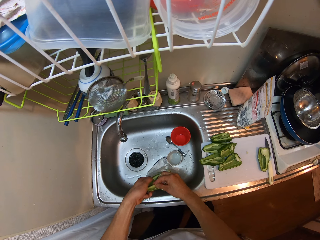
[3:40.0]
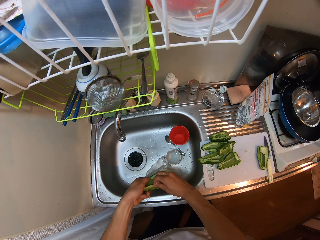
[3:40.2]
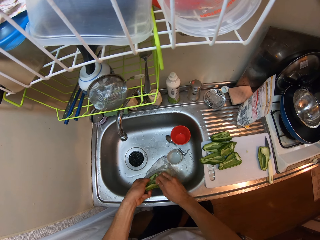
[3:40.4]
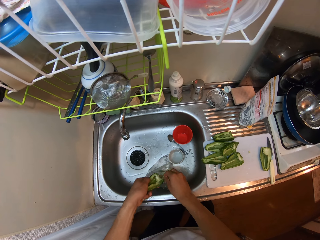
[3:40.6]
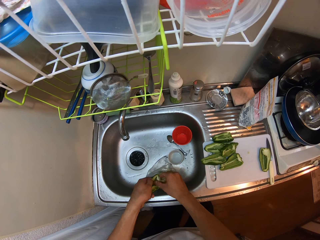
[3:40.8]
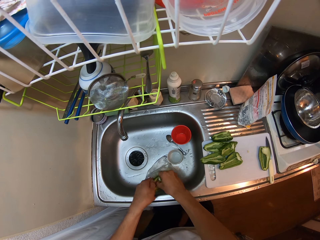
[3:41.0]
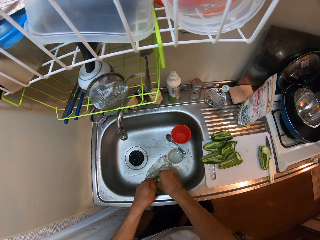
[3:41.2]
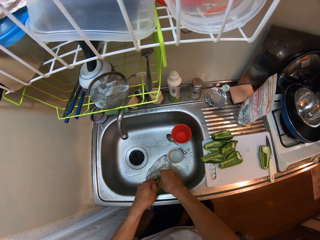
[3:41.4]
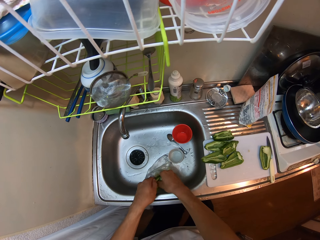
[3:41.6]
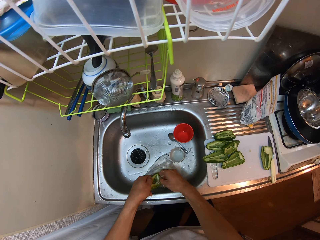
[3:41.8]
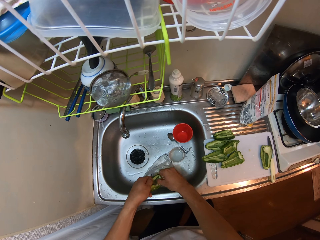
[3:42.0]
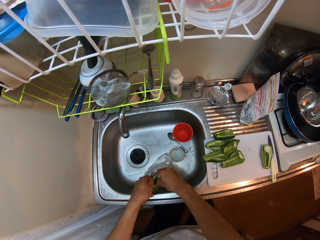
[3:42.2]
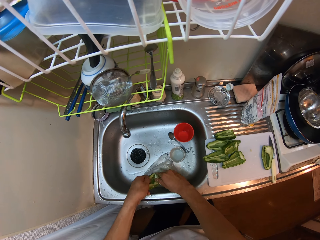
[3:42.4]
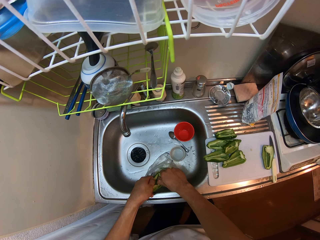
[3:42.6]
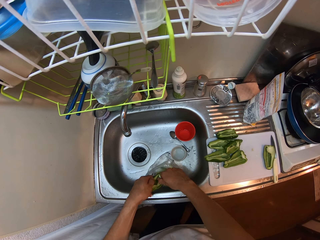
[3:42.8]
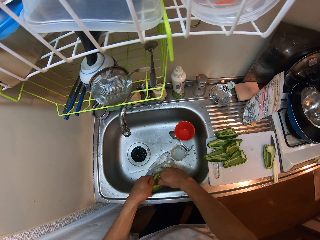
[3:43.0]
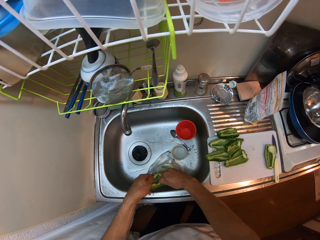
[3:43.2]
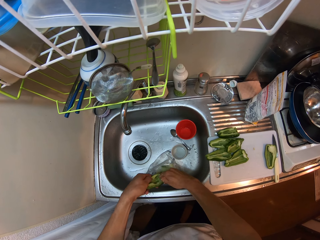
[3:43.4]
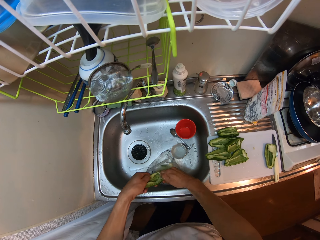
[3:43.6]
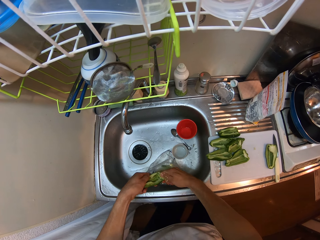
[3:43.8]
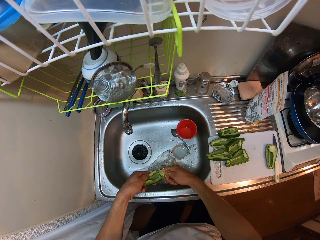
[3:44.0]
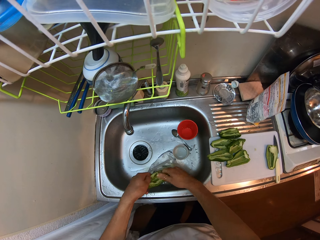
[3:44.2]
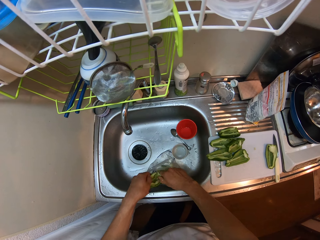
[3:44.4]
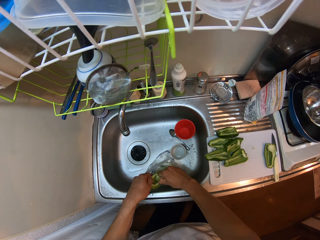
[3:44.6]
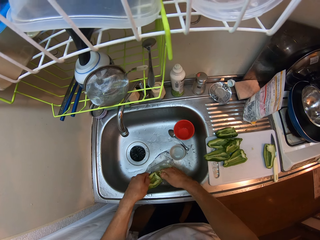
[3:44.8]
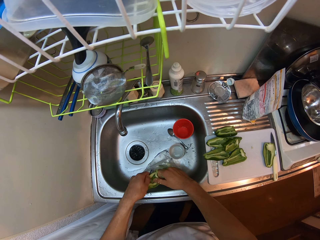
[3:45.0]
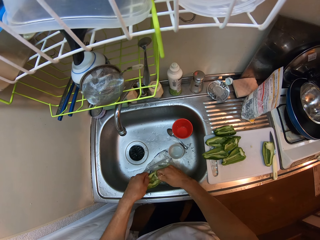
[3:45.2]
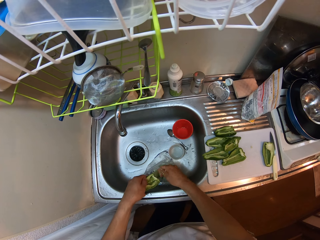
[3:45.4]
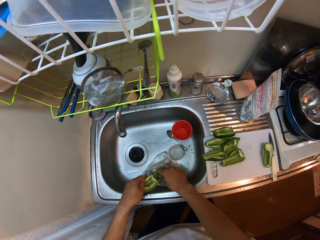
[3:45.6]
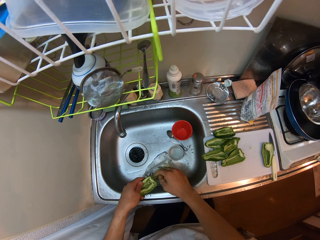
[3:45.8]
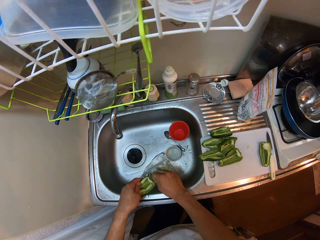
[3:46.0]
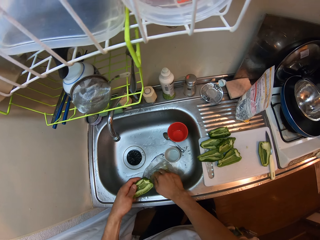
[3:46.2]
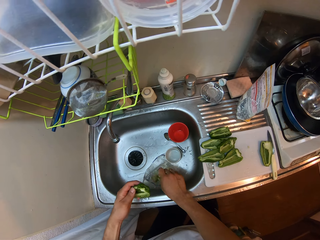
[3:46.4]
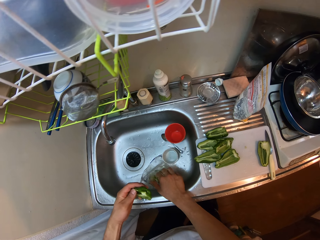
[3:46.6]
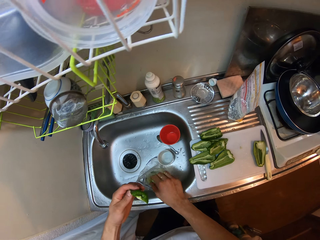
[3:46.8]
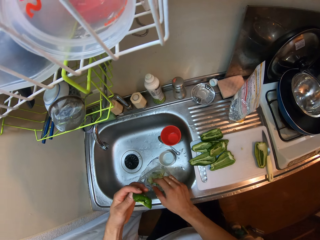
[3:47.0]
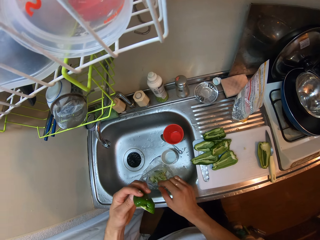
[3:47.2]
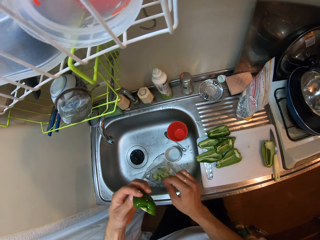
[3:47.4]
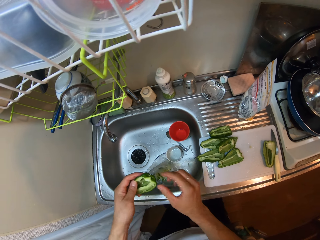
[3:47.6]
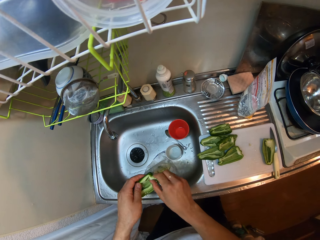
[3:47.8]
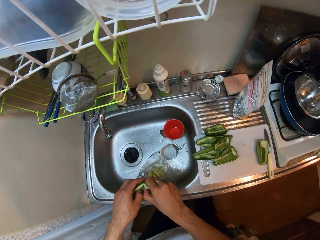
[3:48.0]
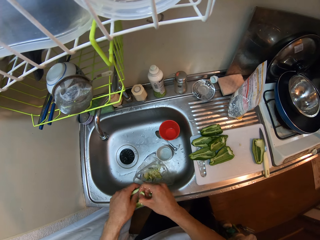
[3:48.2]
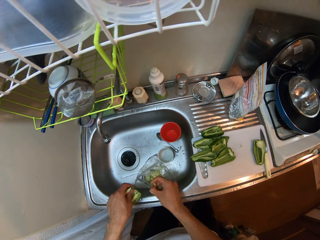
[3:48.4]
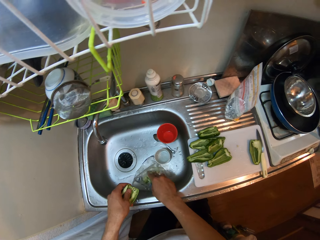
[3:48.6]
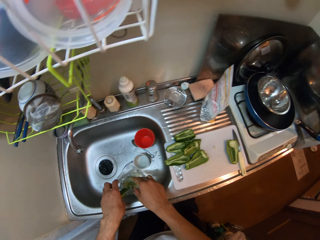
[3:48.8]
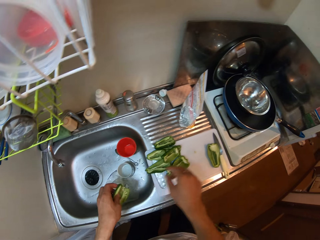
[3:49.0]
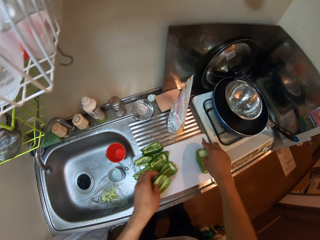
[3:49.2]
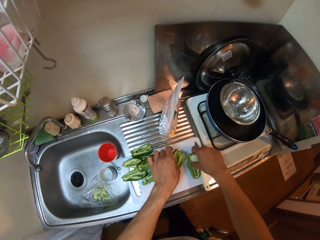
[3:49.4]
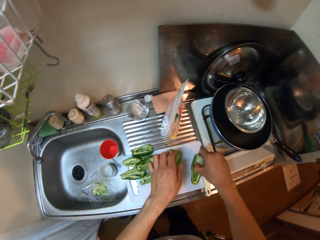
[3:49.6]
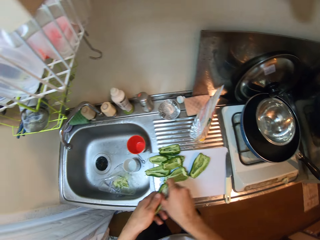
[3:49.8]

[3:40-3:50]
The camera wearer drops the green capsicum seeds in a clear vinyl cover. They inspect the green capsicum piece. They remove the green capsicum placenta. They drop the green capsicum placenta in the clear vinyl cover. They place the green capsicum piece on a chopping board.

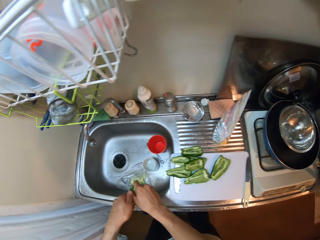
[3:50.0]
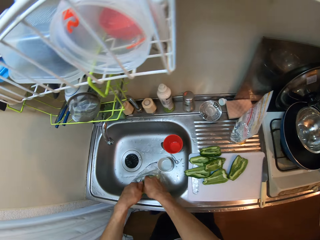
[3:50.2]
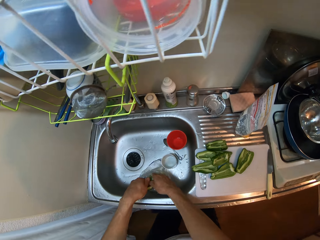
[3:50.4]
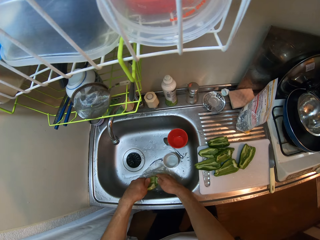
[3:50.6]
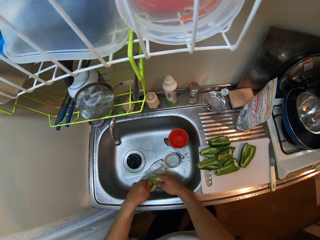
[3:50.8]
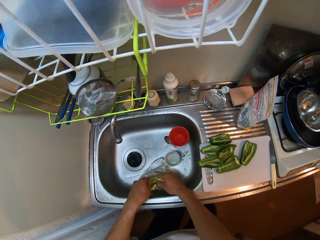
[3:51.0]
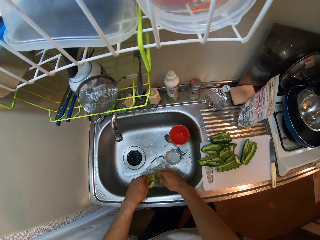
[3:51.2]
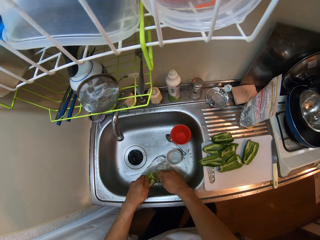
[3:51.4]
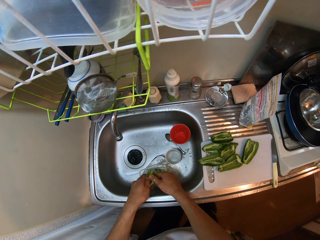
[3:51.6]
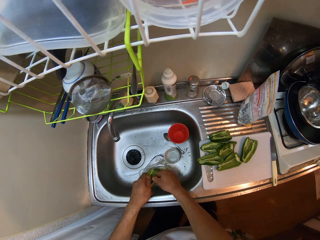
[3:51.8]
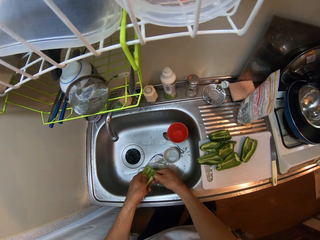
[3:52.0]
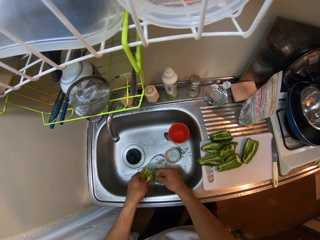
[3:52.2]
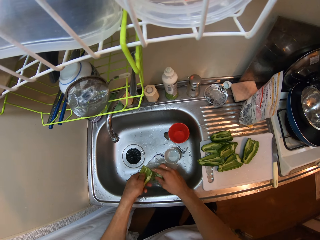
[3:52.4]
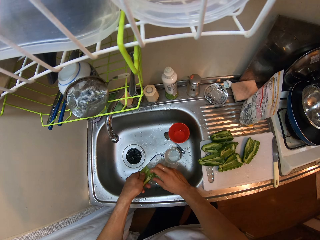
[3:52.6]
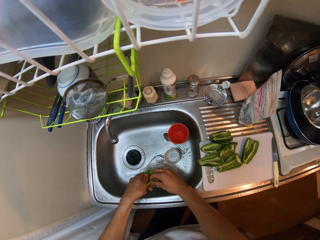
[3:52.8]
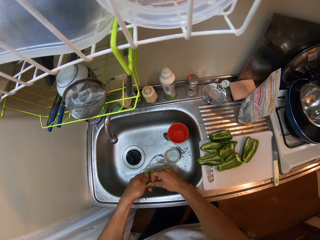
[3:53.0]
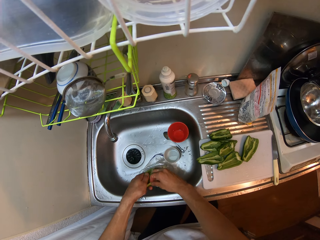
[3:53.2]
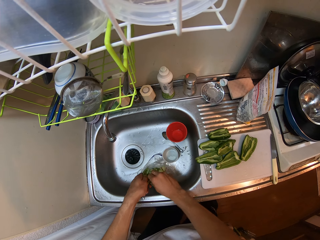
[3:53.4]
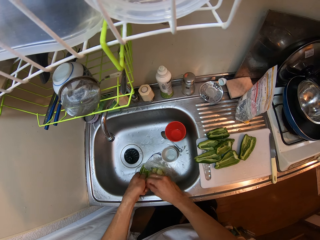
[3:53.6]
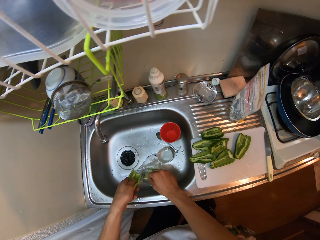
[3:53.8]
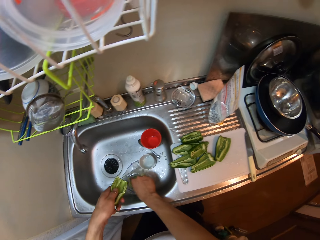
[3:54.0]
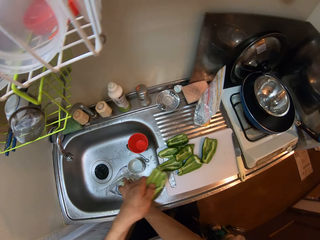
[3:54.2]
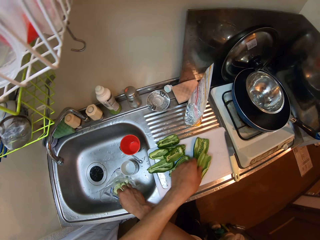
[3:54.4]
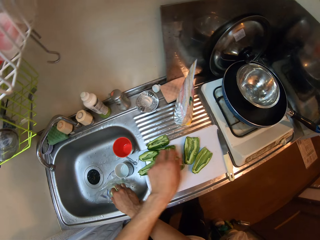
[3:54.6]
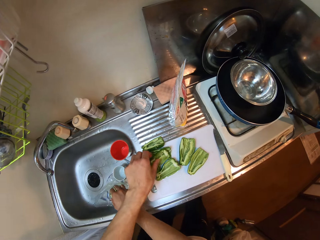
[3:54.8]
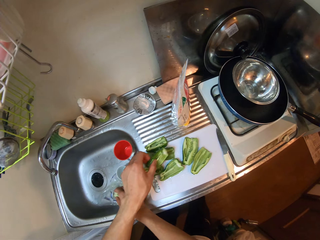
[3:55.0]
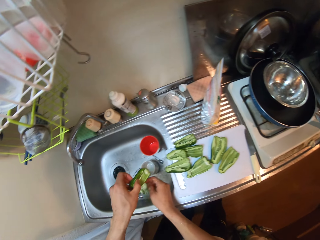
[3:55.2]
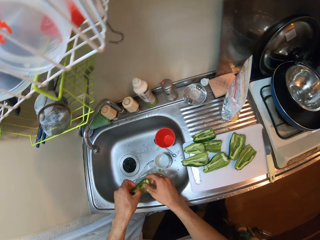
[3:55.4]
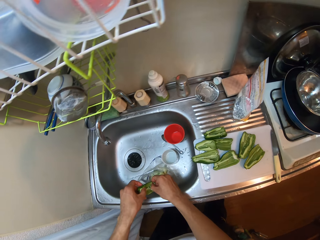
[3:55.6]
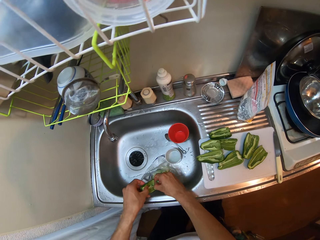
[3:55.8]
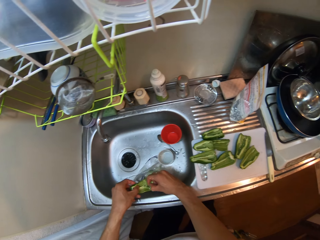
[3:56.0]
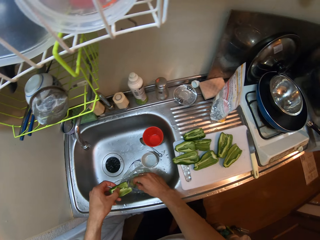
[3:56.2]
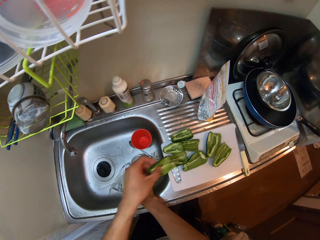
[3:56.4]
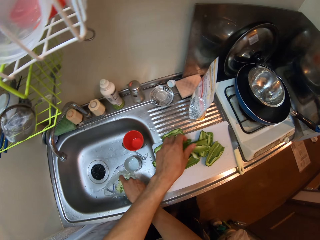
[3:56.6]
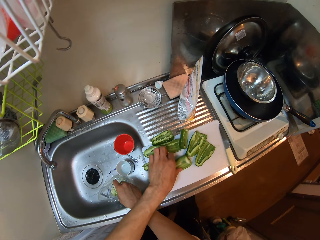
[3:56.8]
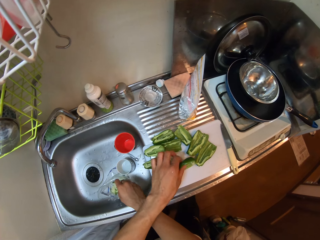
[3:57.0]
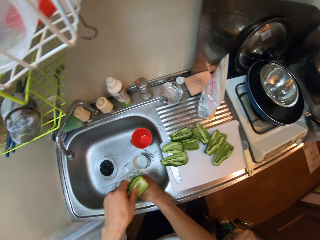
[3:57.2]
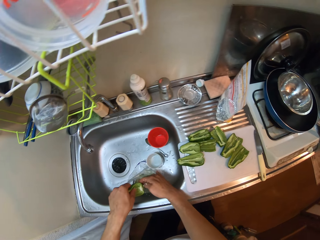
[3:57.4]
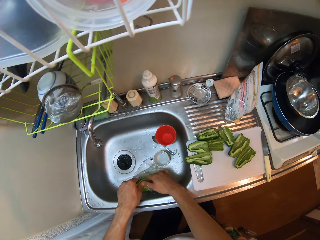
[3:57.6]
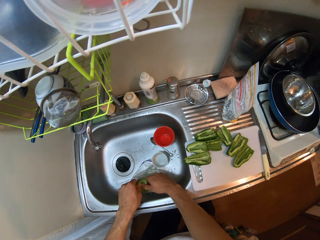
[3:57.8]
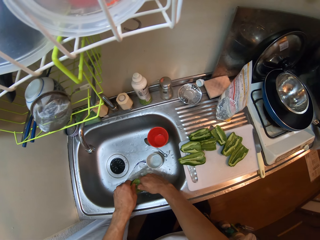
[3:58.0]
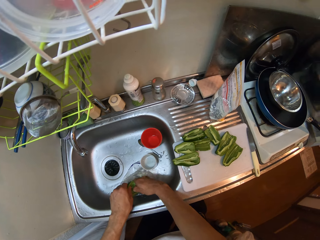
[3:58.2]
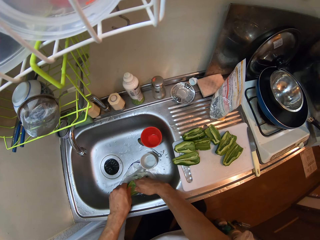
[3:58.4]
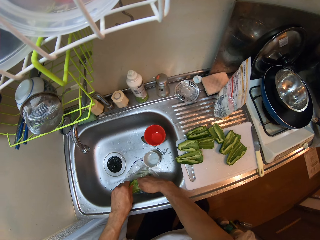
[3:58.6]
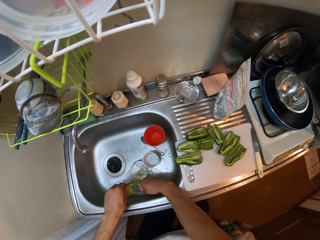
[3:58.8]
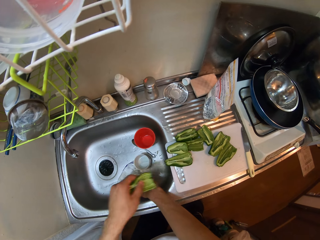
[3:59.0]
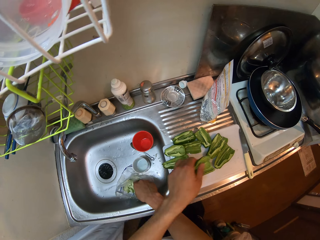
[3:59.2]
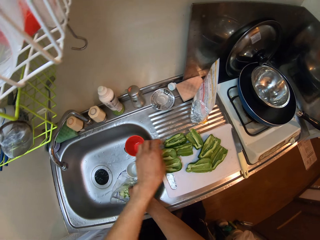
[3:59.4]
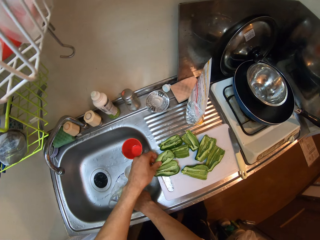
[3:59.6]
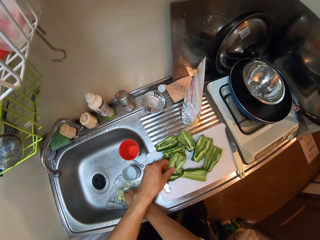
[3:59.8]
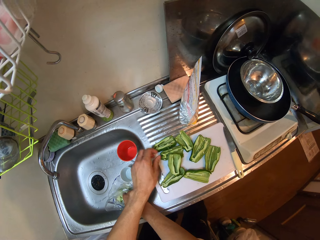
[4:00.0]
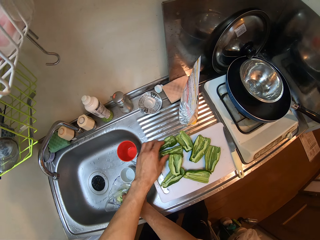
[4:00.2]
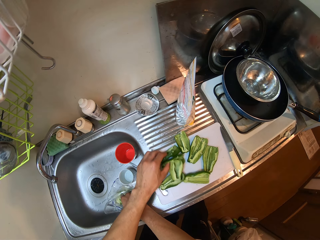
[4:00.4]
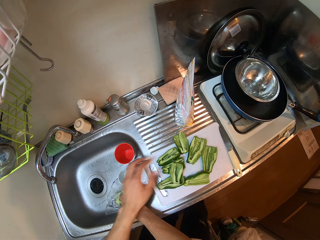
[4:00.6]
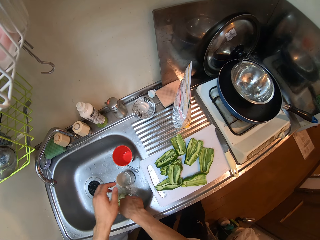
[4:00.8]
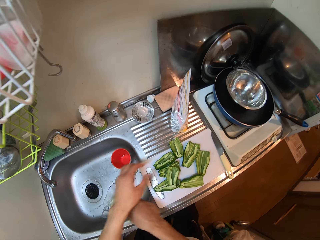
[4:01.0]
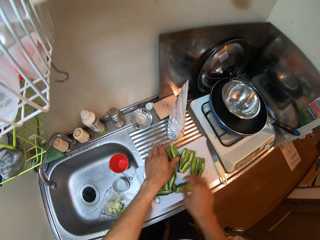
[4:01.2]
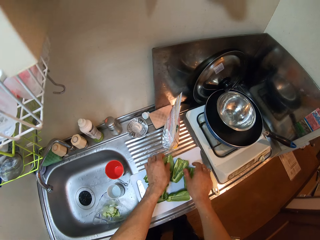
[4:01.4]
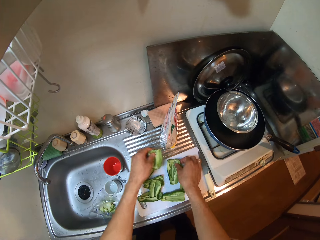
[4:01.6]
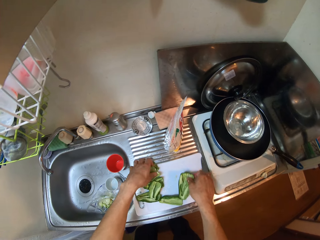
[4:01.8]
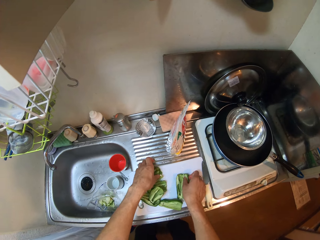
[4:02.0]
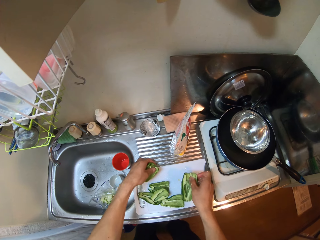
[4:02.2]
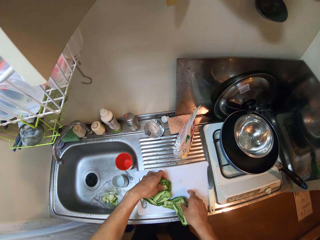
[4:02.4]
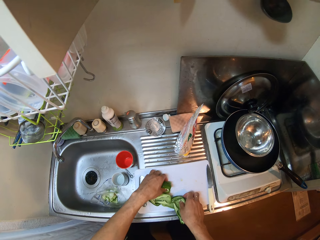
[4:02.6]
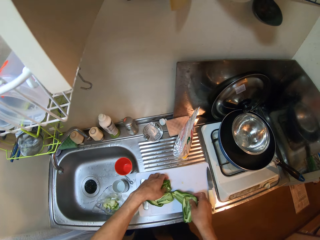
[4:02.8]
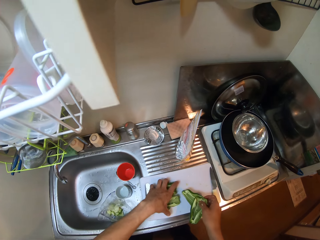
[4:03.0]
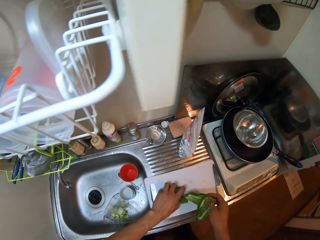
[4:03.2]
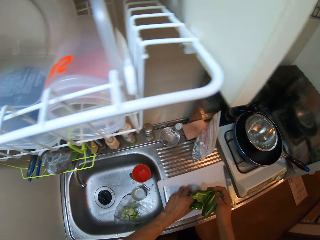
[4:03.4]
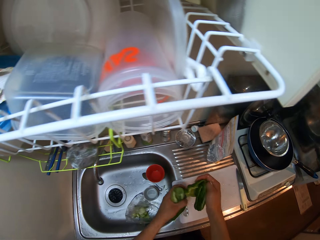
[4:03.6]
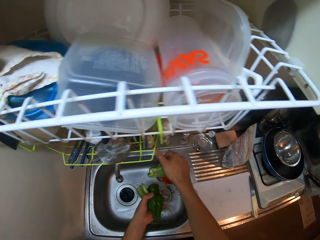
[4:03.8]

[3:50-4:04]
The camera wearer picks another green capsicum piece from the chopping board. They remove the seeds of the green pepper into the nylon in the sink. They drop the green capsicum seeds in a clear vinyl cover. They remove seeds from the green capsicum piece. They drop the green capsicum seeds in the clear vinyl cover. They remove a capsaicin gland from the green capsicum piece. They drop the capsaicin gland in the clear vinyl cover. They place the green capsicum piece on the chopping board. They pick another green capsicum piece from the chopping board. They remove the seeds of the green pepper into the nylon in the sink. They remove the green capsicum placenta. They drop the capsaicin gland in the clear vinyl cover. They drop the green capsicum piece on the chopping board. They pick another green capsicum piece from the chopping board. They remove the seeds of the green pepper into the nylon in the sink. They remove the green capsicum placenta. They drop the green capsicum piece on the chopping board. They drop the green pepper on the chopping board again. They move the green capsicum pieces on the chopping board. They pick the green capsicum pieces from the chopping board.
